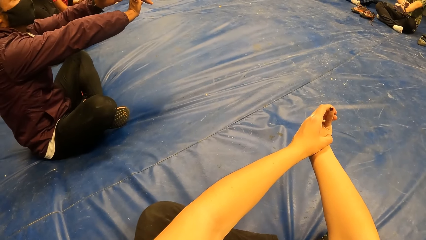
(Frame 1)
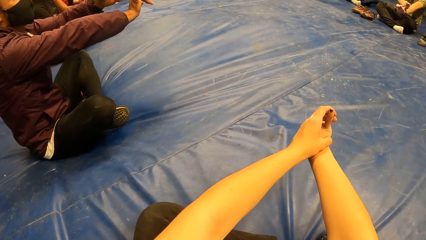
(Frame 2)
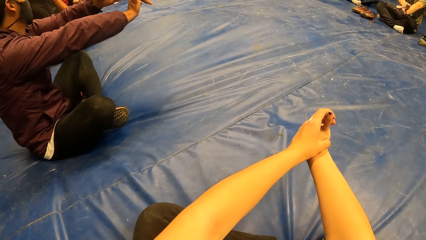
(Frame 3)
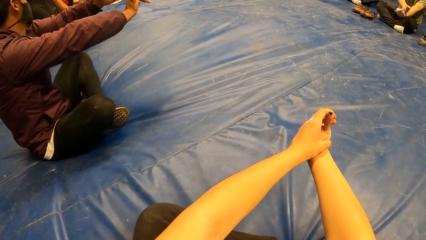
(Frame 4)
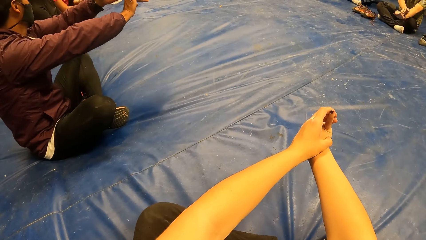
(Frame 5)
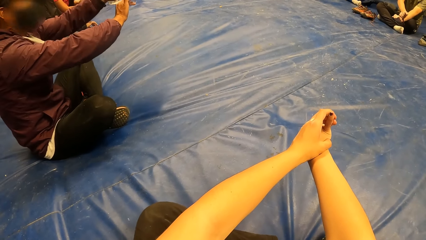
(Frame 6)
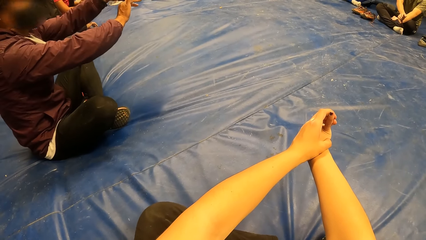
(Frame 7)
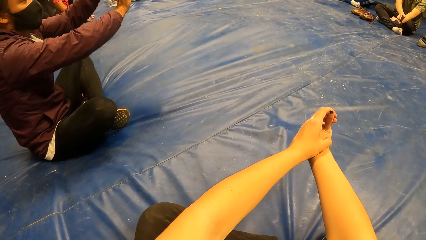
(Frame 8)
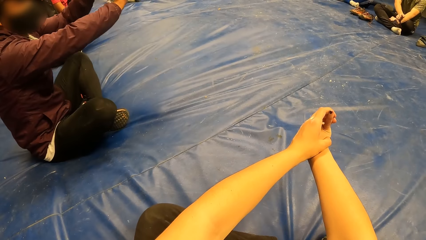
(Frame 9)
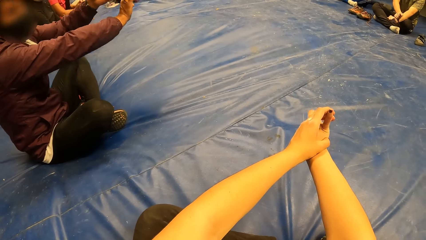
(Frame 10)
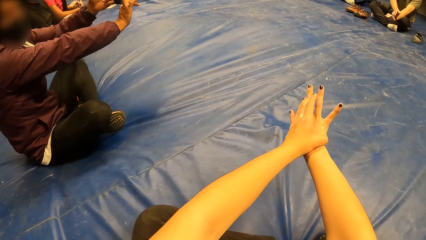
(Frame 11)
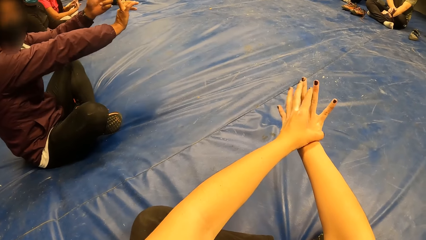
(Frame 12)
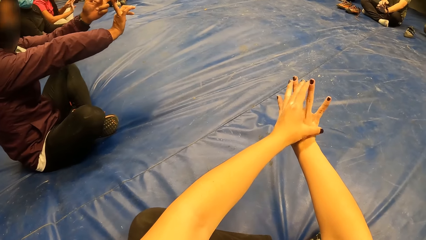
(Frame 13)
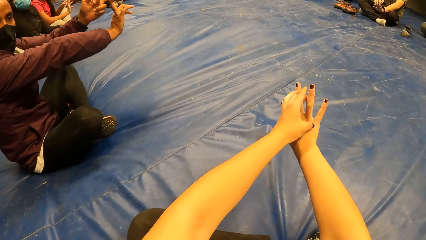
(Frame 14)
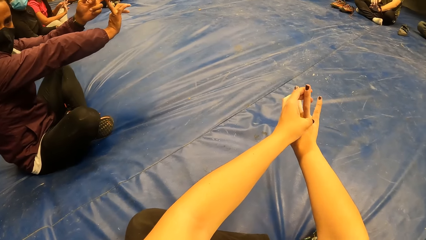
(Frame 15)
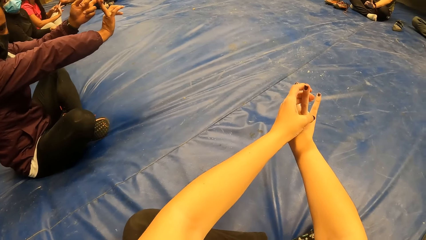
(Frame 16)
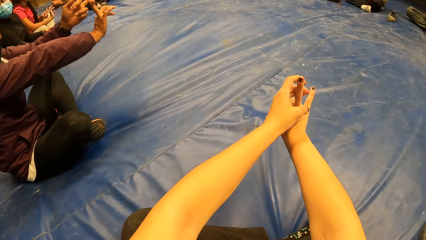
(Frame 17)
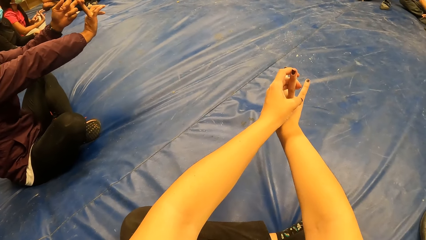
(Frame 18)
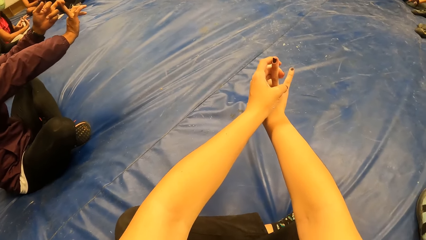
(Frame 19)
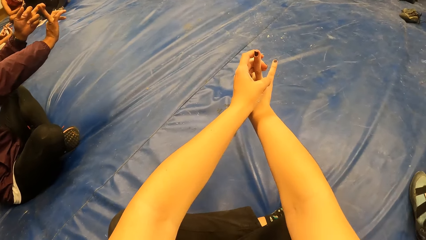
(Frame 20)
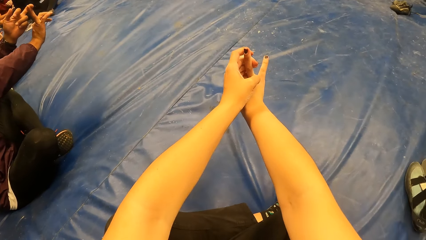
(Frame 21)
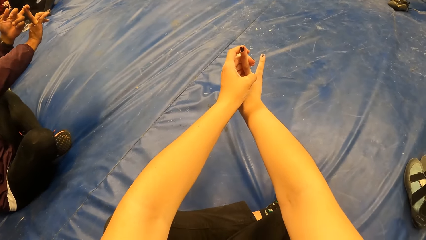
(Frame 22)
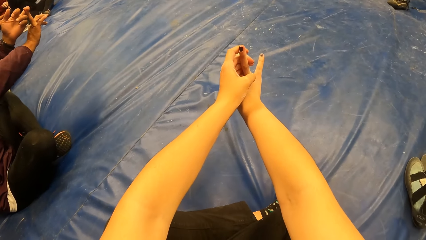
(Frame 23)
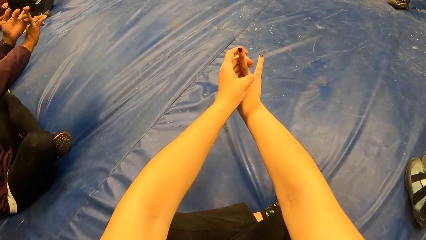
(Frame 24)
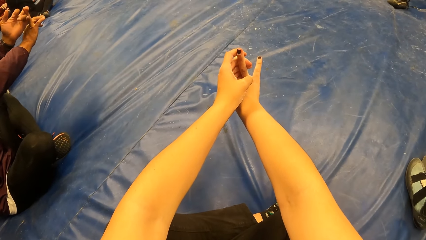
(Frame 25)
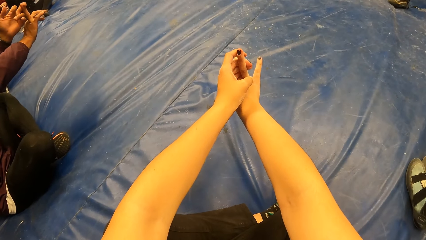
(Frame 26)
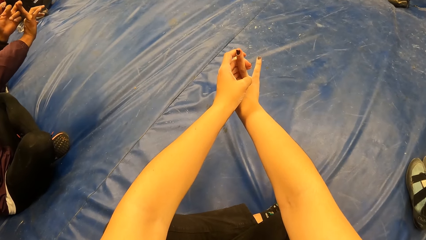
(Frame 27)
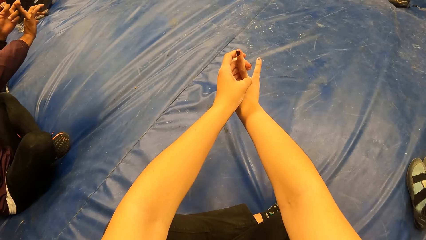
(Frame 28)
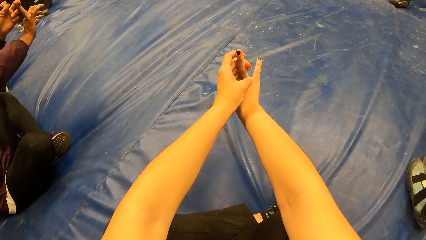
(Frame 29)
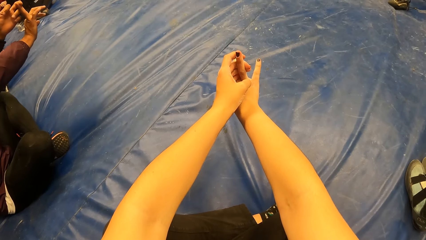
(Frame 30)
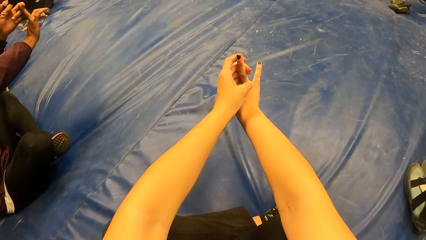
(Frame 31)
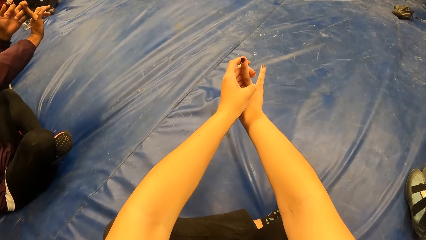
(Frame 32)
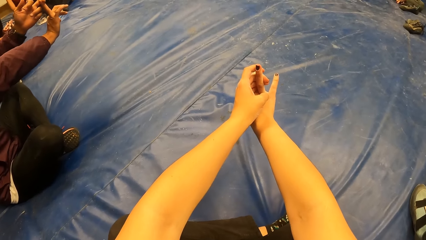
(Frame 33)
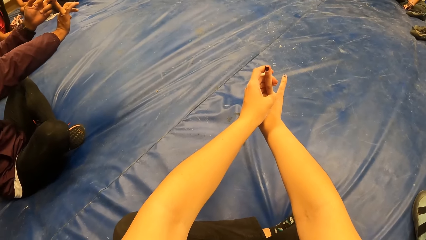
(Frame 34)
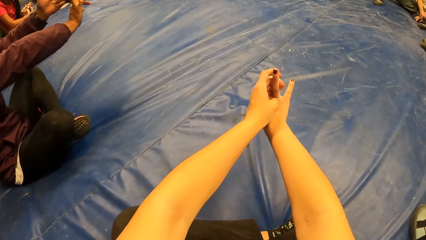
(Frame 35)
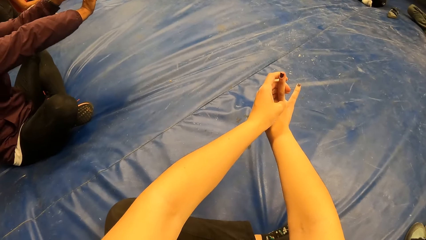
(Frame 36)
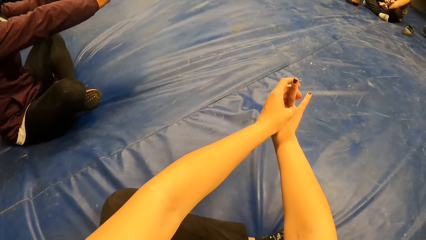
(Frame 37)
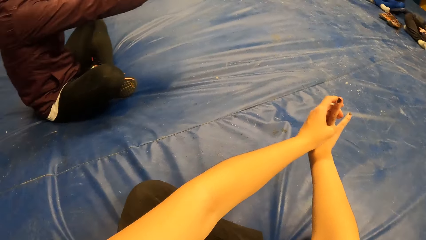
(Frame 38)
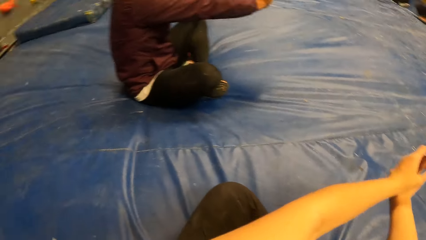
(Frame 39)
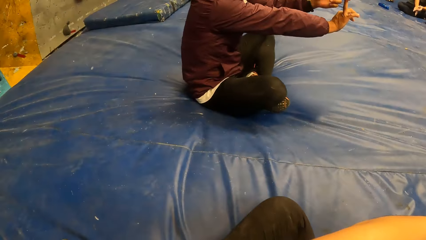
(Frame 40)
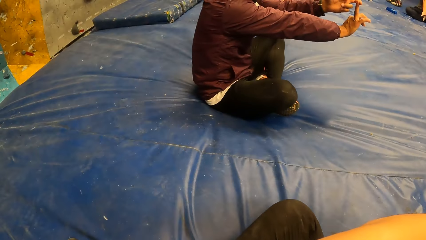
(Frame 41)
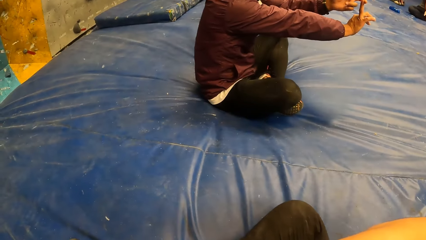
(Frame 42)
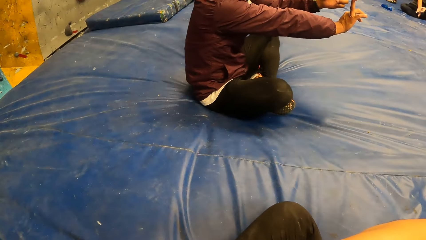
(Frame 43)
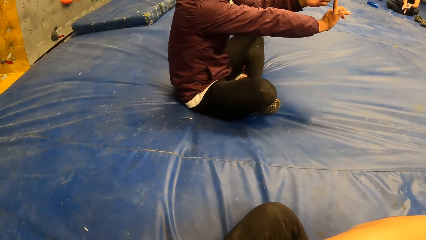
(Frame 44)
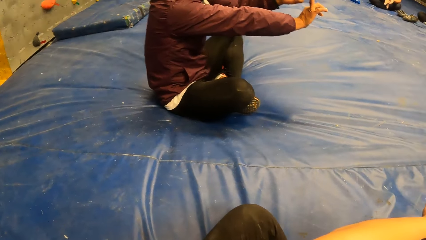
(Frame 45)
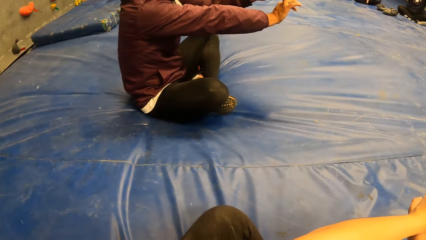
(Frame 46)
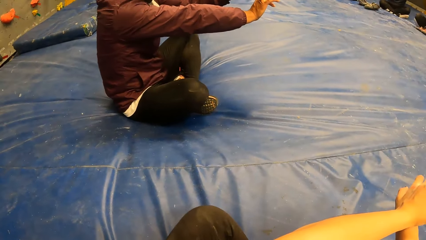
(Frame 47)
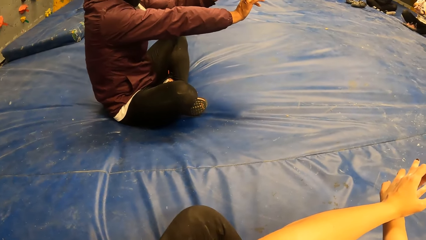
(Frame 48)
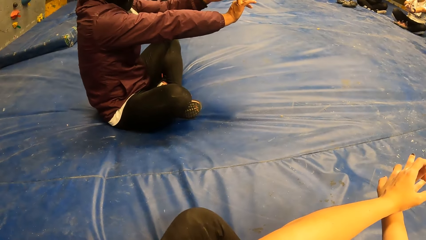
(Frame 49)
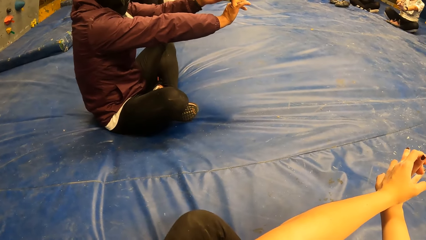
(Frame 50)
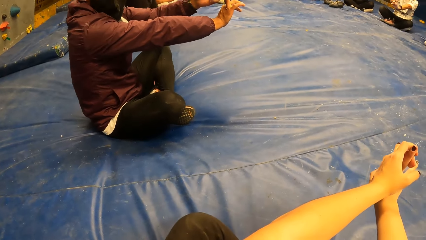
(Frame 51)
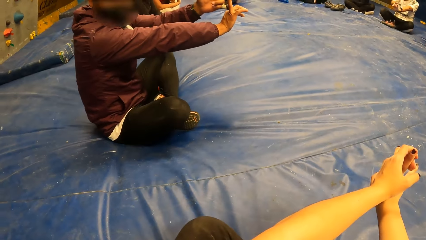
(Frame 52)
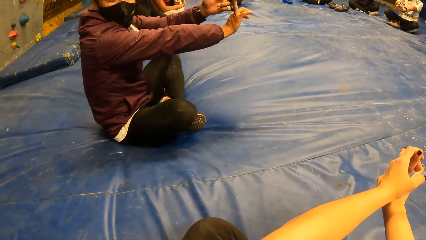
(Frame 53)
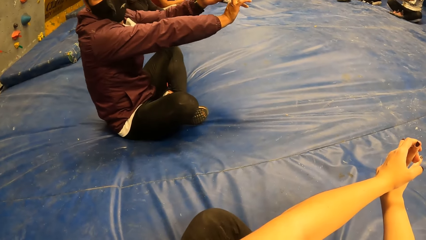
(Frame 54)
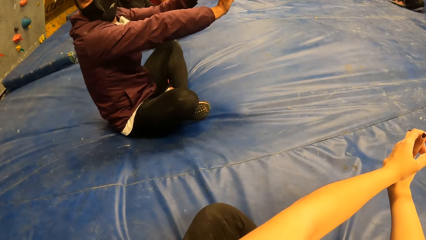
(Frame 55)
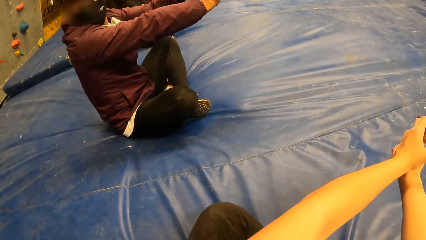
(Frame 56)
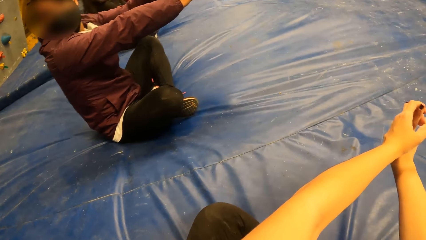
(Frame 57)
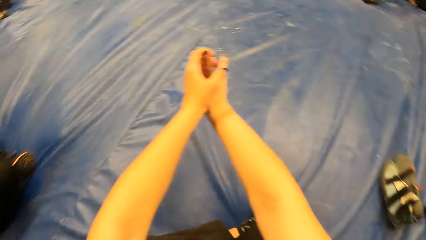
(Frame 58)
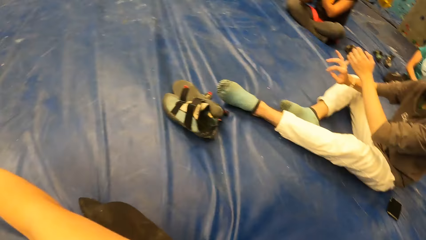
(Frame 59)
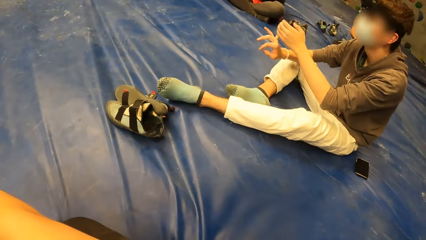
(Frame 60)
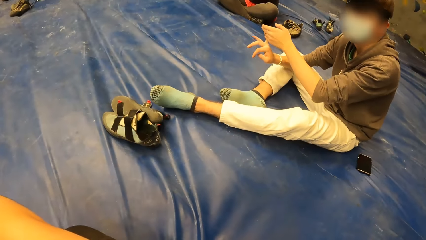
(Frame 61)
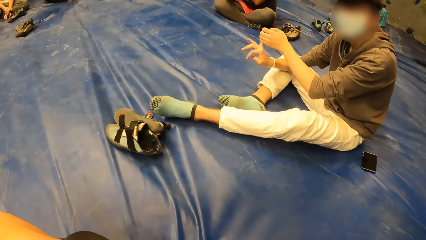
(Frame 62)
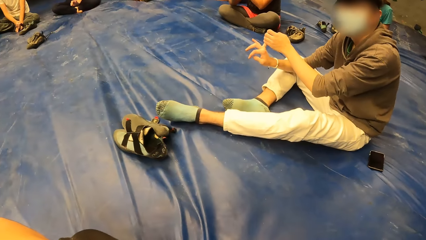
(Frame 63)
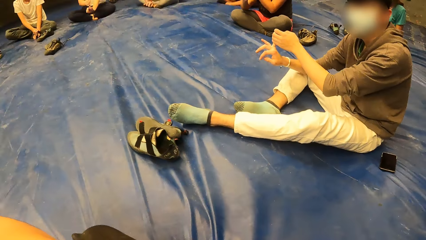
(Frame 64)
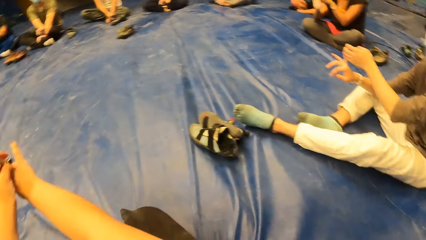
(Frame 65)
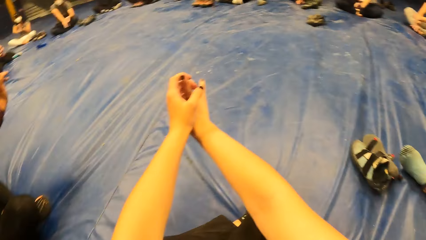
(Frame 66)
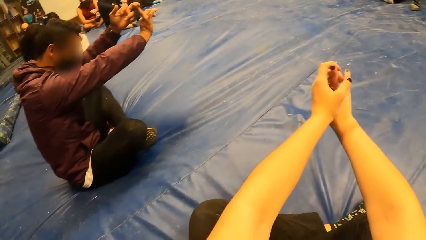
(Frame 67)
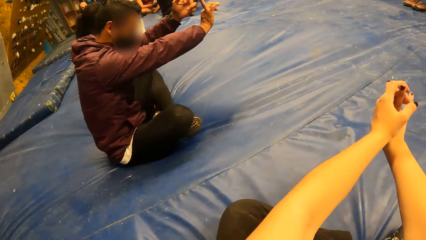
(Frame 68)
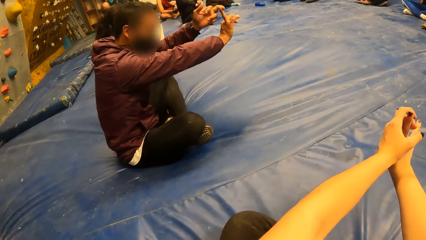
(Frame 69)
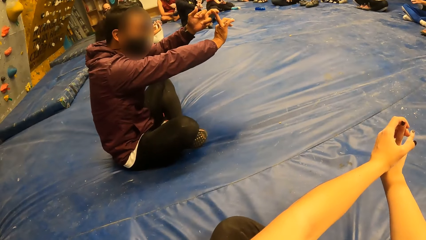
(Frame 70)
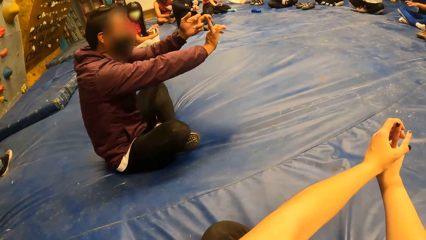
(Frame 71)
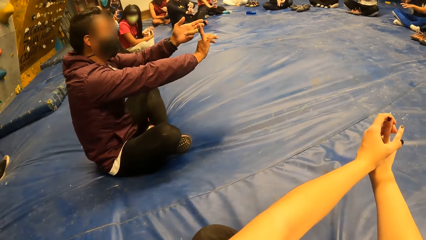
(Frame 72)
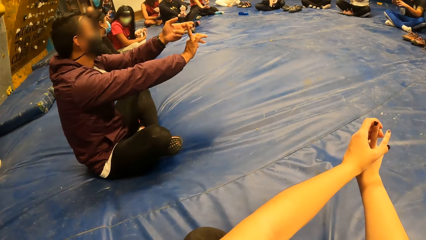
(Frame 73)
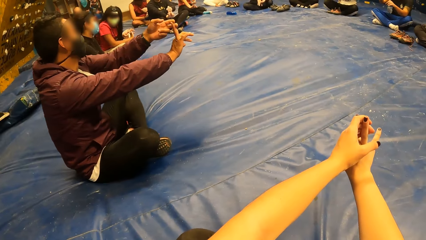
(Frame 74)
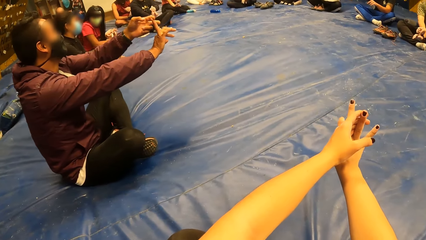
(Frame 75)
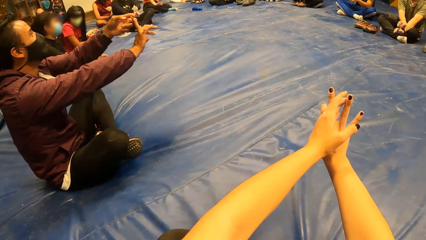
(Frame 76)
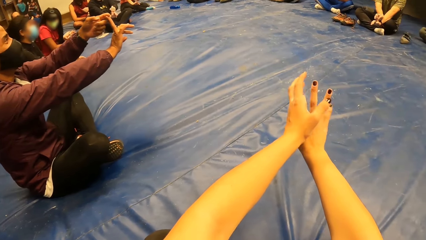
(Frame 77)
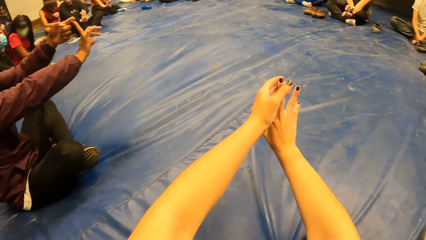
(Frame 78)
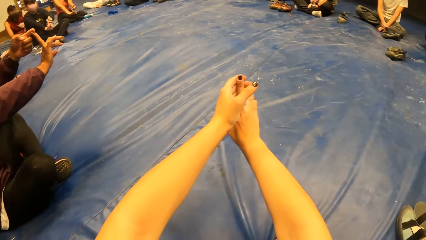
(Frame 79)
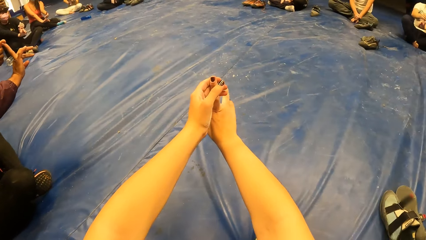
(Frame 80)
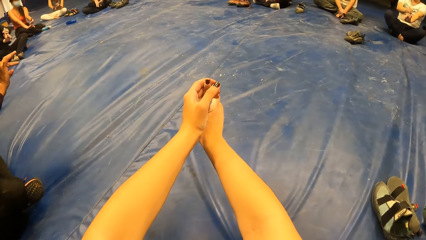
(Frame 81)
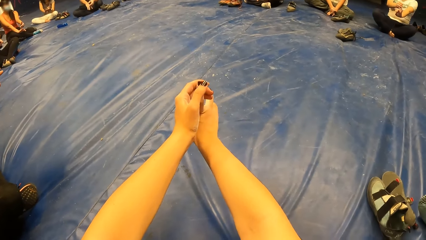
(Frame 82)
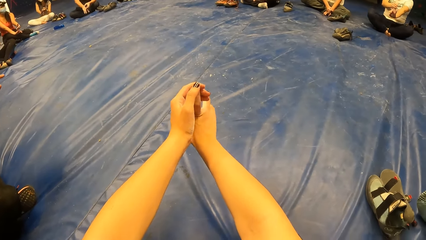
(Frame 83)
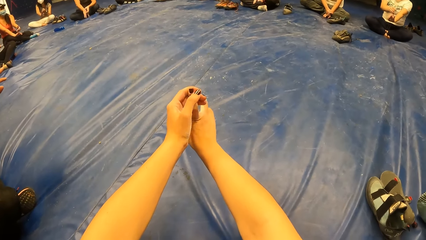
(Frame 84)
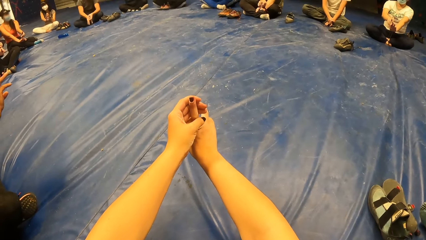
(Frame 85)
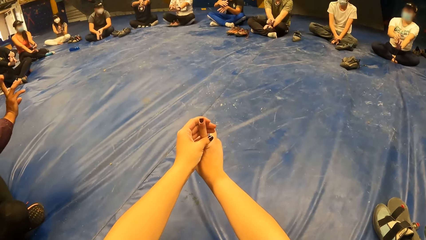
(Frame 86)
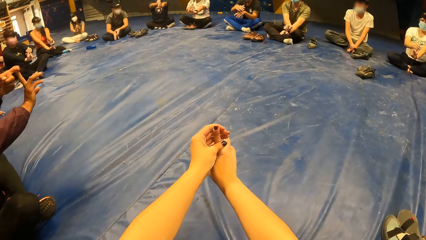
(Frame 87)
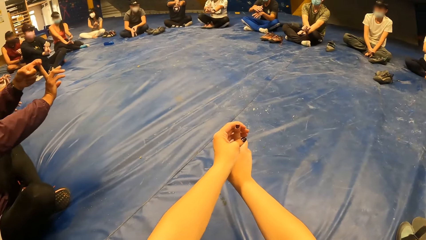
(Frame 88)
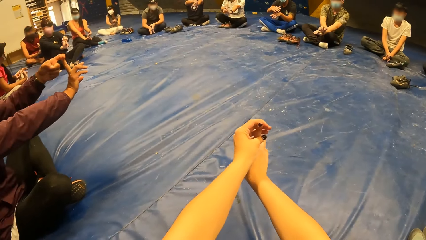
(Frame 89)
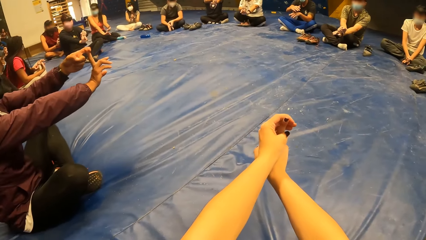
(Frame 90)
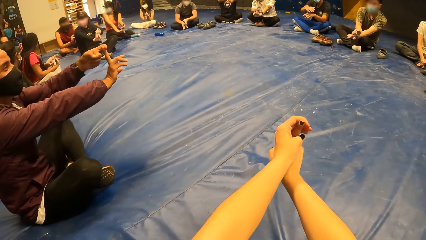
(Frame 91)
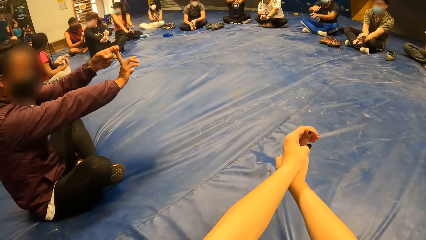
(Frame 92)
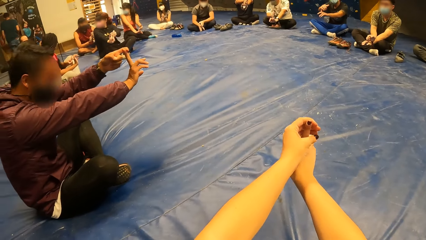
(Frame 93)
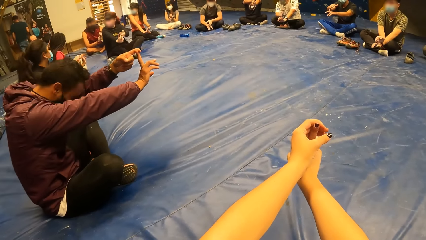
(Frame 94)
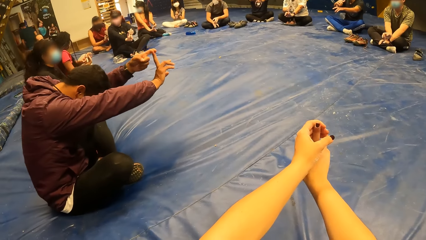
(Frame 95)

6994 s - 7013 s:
The camera wearer stretches her fingers. A man stretches his fingers. Another man stretches his fingers.
